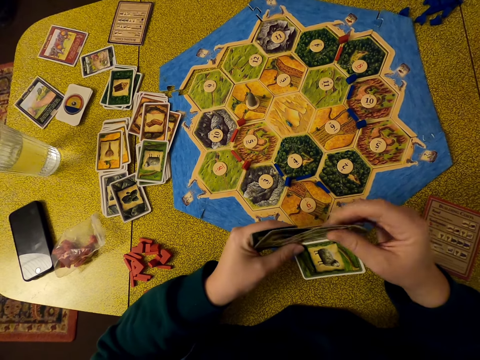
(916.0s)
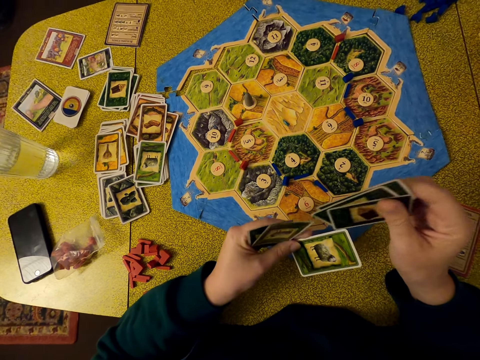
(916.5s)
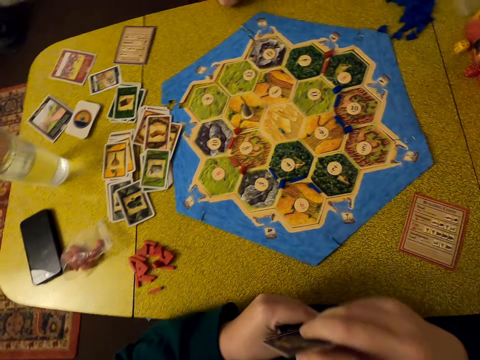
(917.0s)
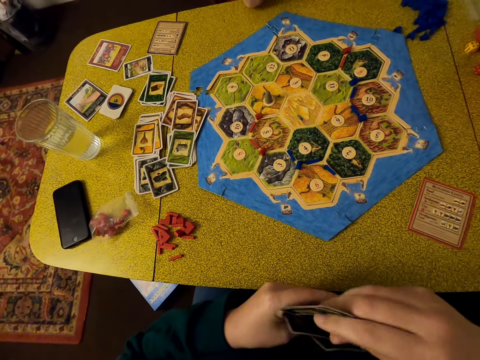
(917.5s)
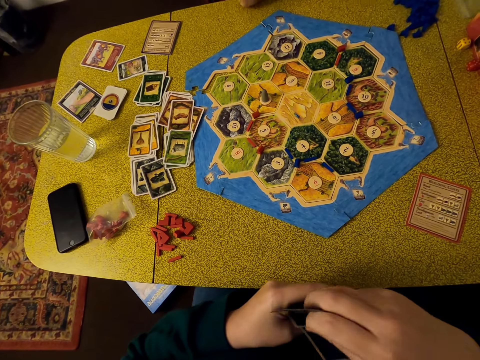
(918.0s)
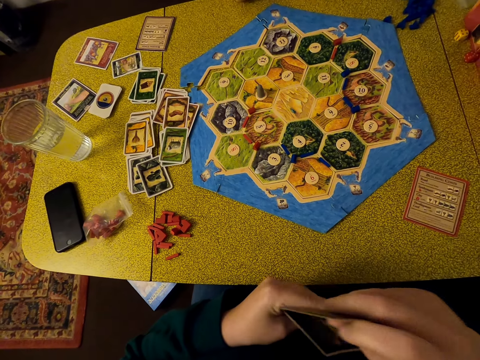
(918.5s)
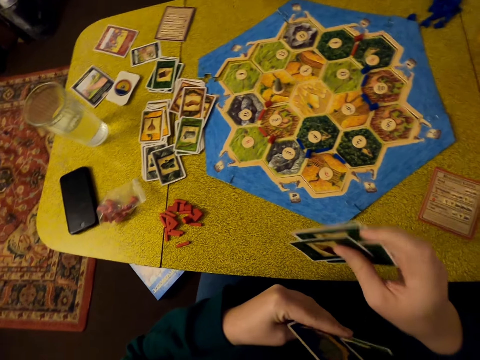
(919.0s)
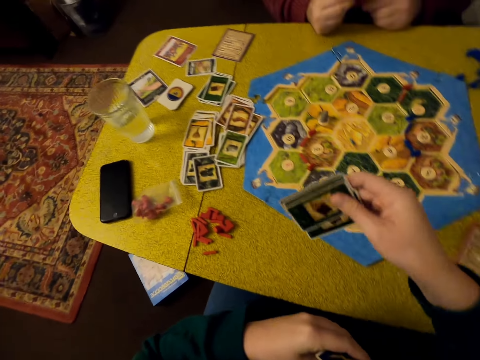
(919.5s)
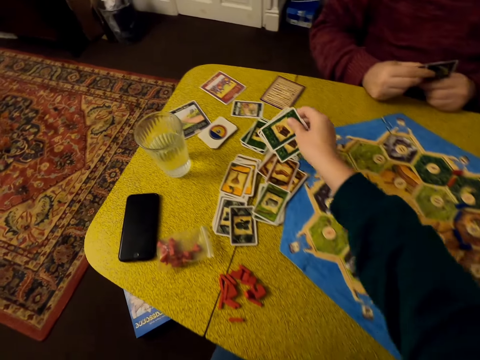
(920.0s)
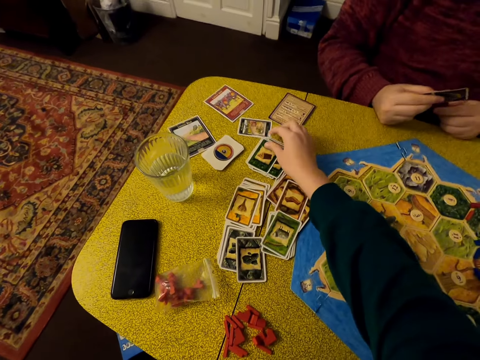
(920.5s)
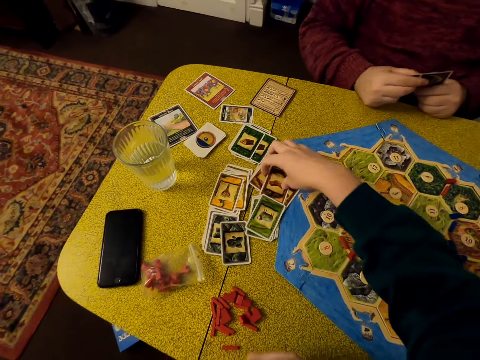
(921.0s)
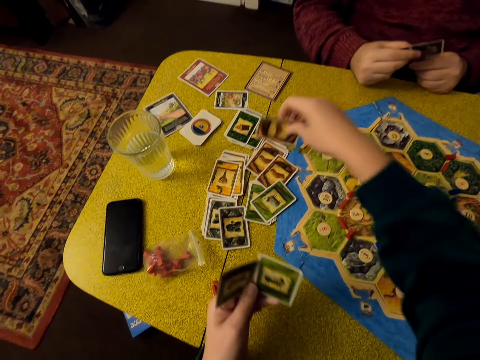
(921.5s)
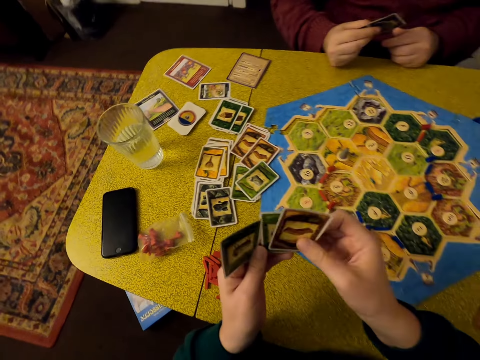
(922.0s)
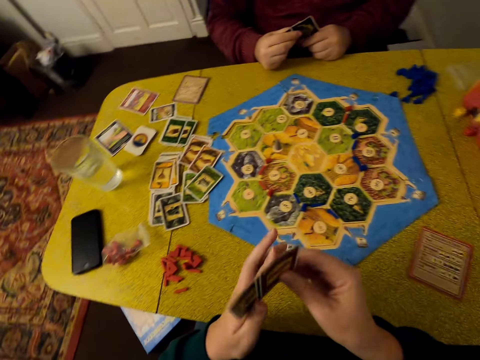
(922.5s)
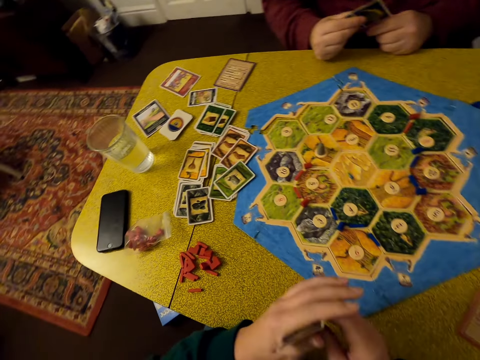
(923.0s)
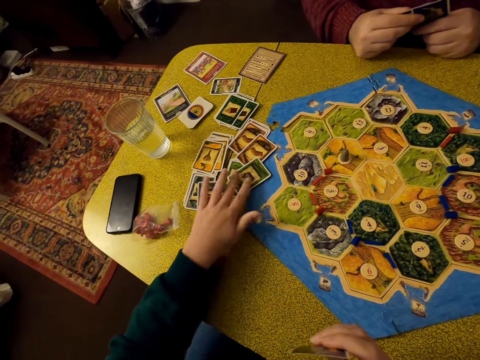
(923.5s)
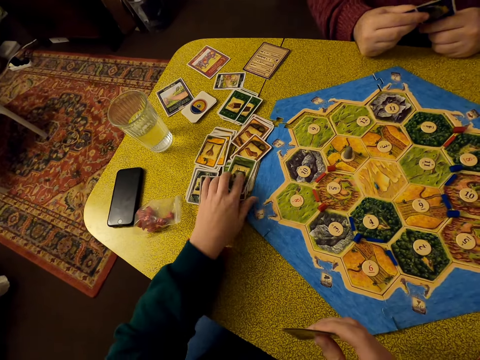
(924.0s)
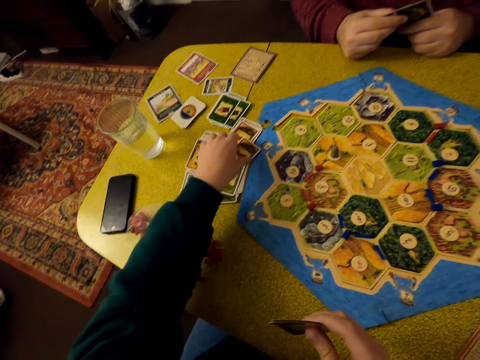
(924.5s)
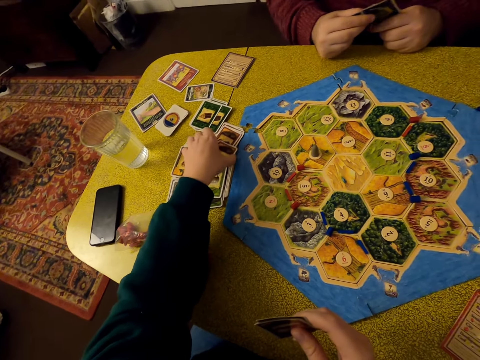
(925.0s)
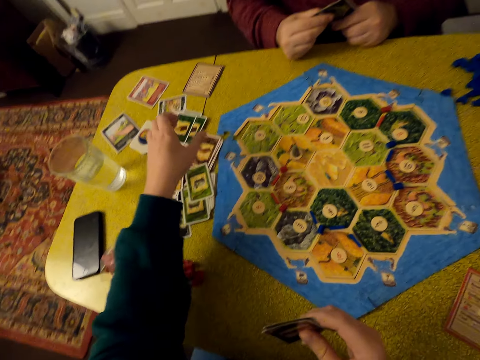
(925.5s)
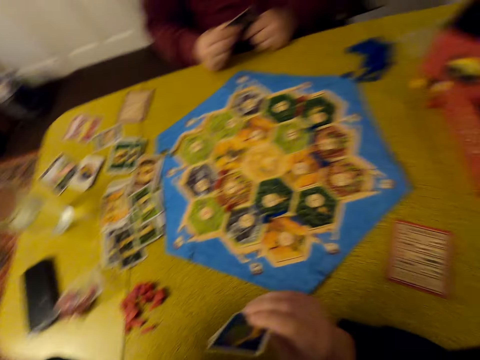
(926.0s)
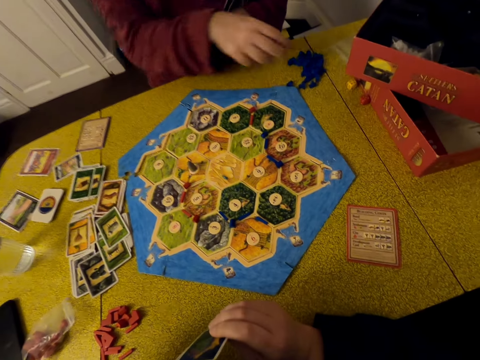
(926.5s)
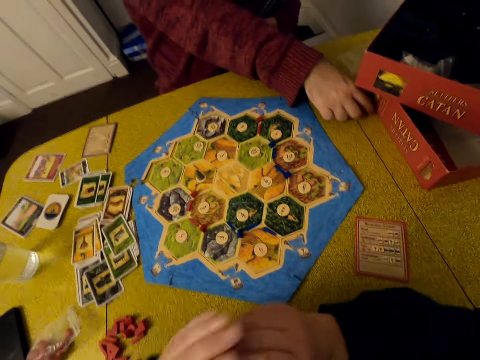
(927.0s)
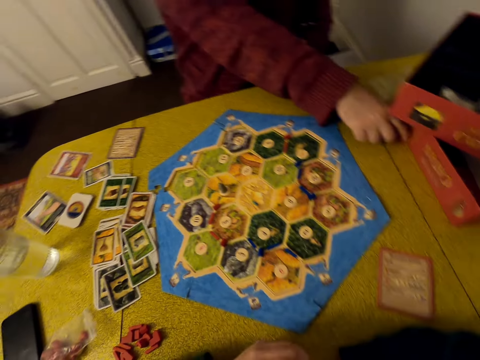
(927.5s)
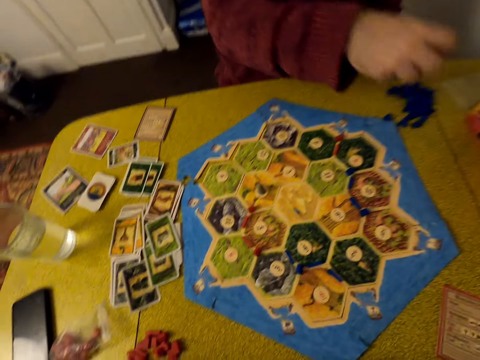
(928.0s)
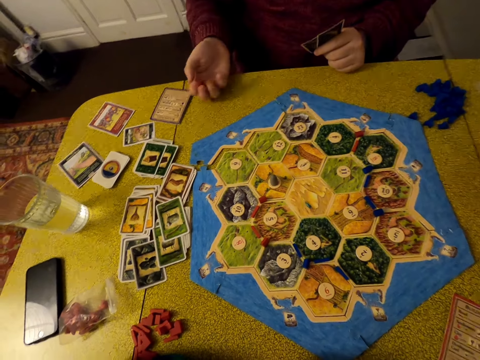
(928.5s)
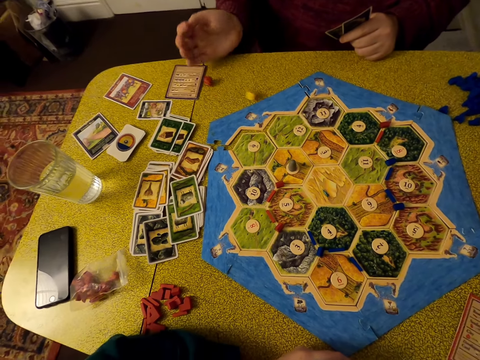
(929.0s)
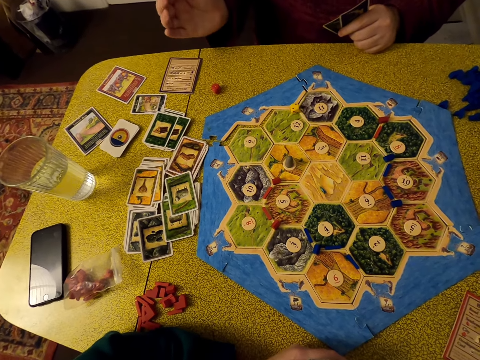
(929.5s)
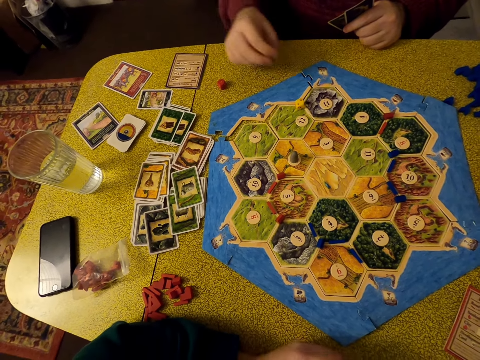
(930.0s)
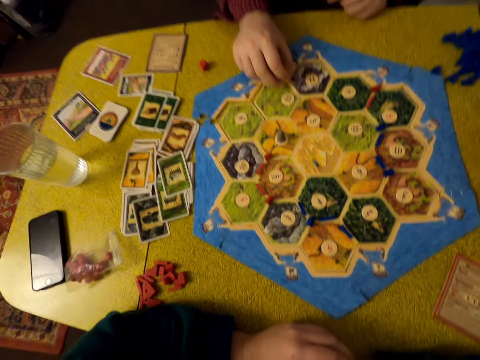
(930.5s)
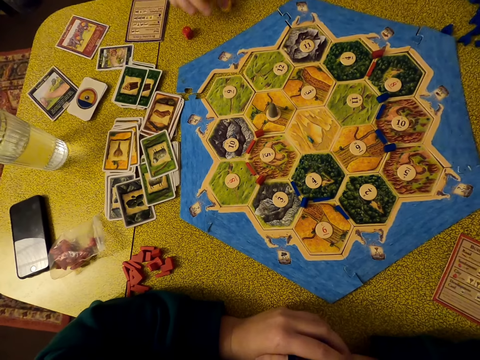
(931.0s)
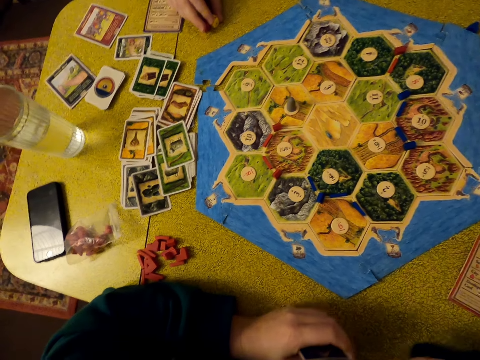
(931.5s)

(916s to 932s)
The camera wearer looks around. A man moves cards. The camera wearer puts cards on the table. They pick a card on the table. They hold the cards. They arrange the cards. They move the cards on the table. They look around. The man picks dice on the table. He puts the dice on the table. He moves the dice on the table.

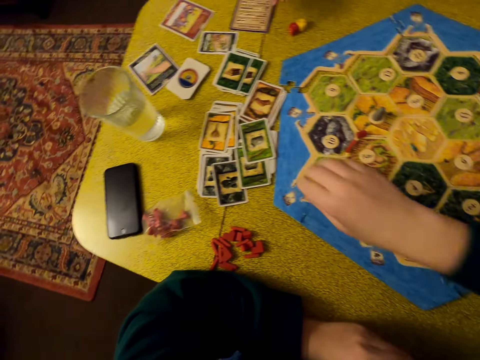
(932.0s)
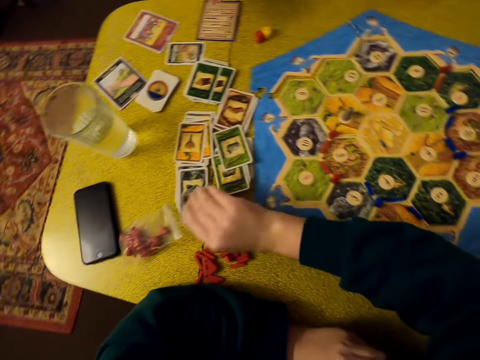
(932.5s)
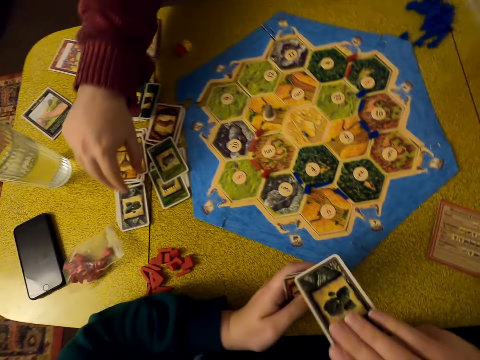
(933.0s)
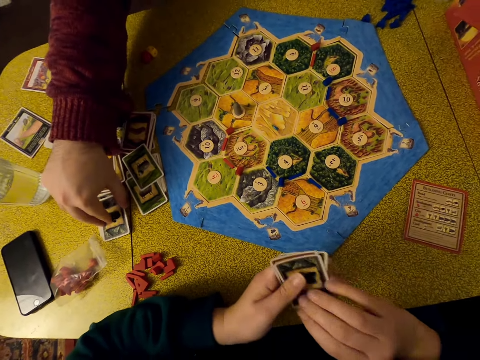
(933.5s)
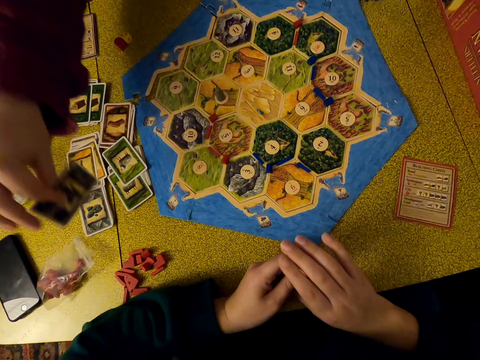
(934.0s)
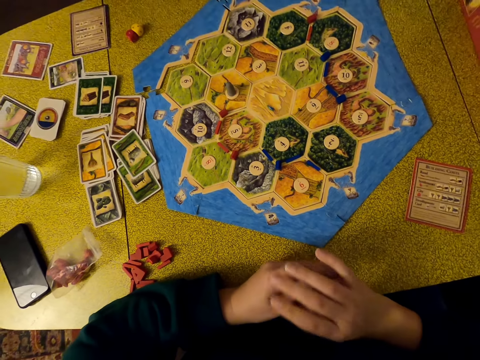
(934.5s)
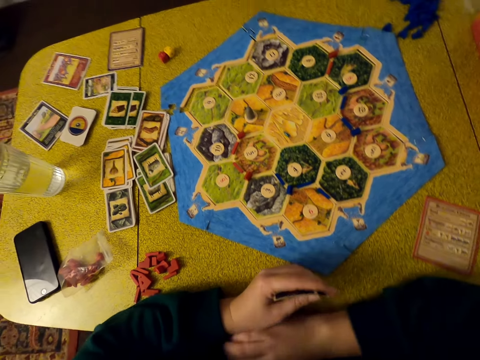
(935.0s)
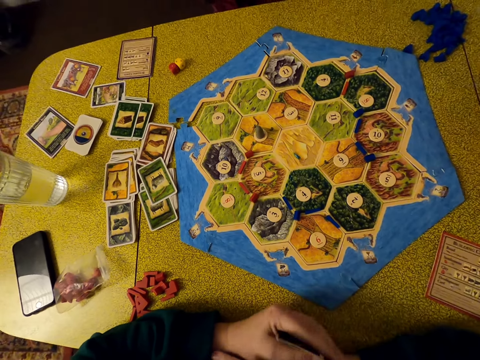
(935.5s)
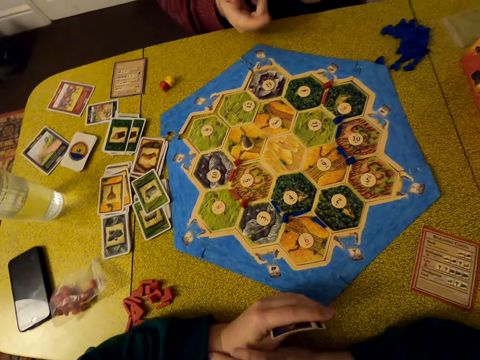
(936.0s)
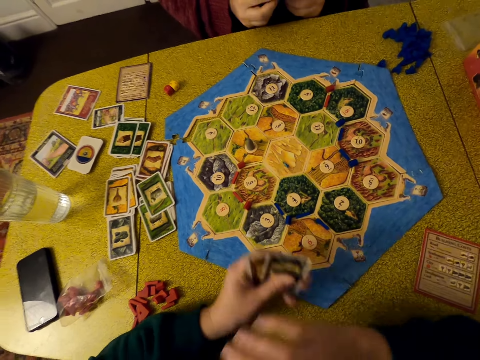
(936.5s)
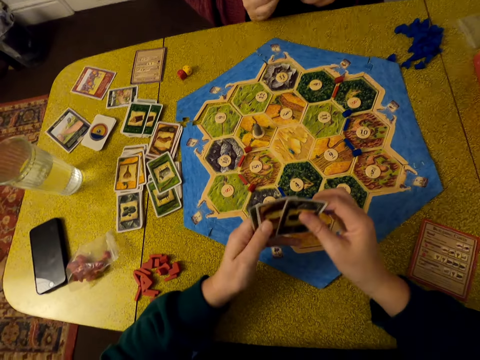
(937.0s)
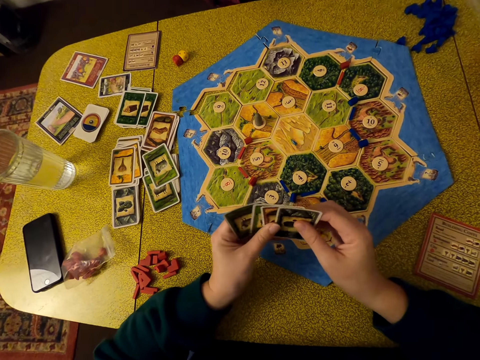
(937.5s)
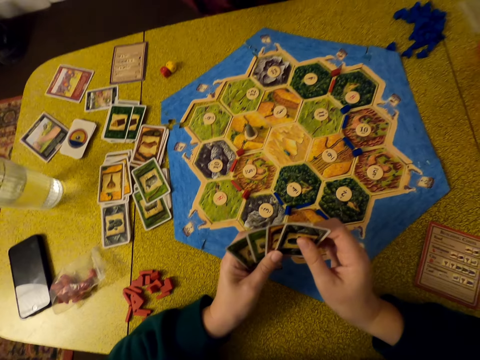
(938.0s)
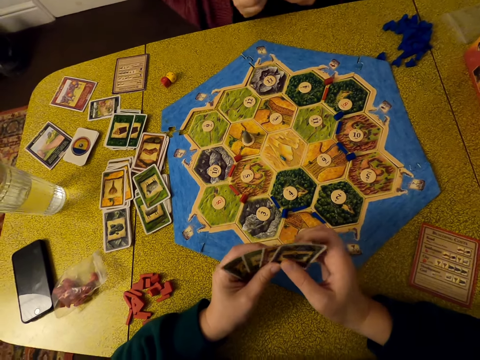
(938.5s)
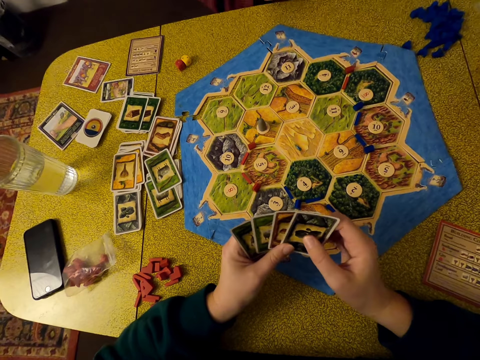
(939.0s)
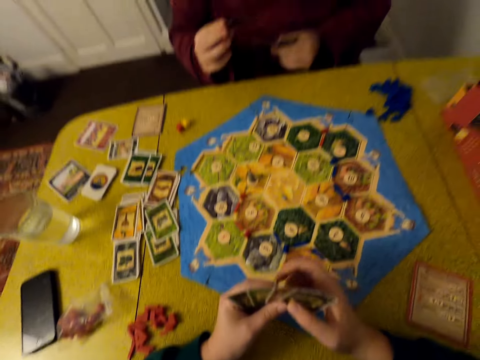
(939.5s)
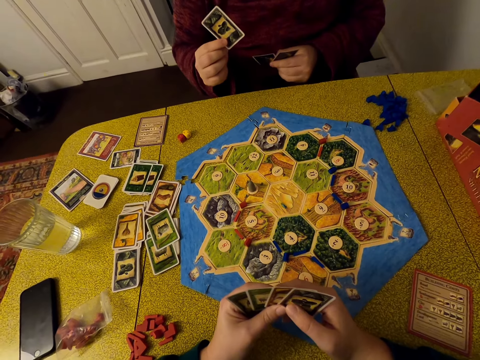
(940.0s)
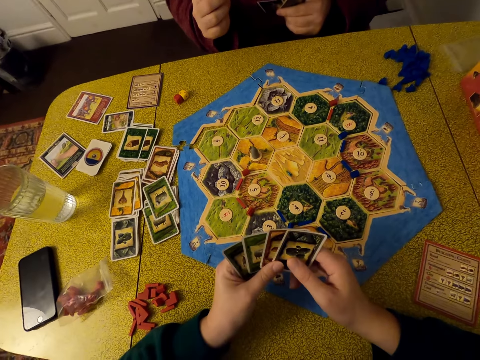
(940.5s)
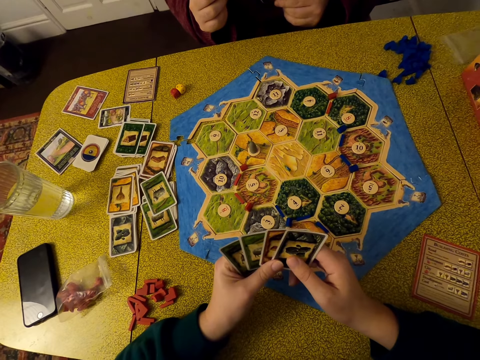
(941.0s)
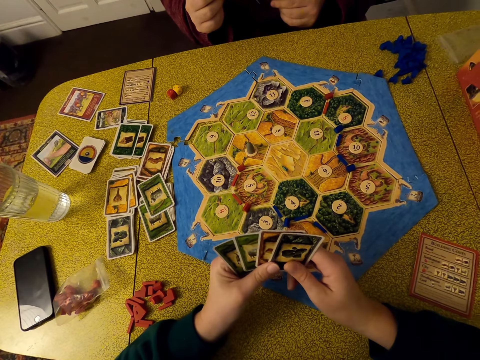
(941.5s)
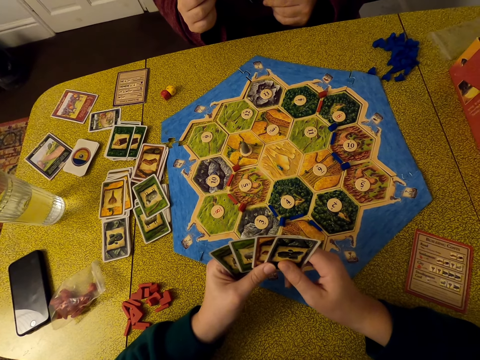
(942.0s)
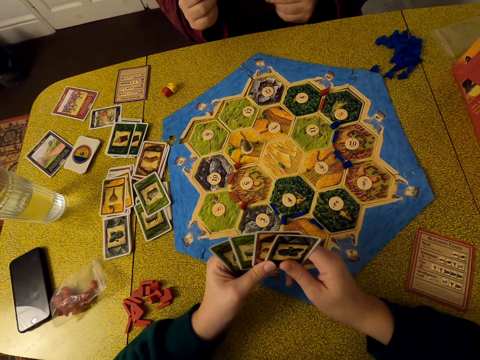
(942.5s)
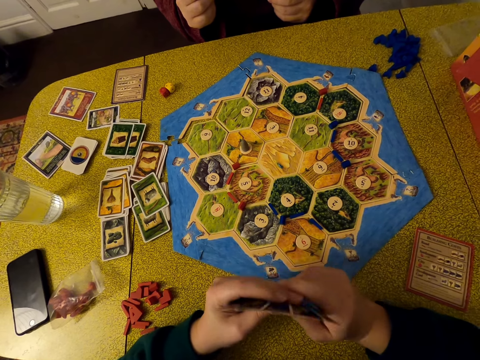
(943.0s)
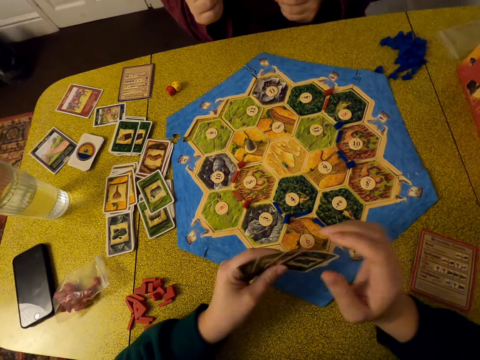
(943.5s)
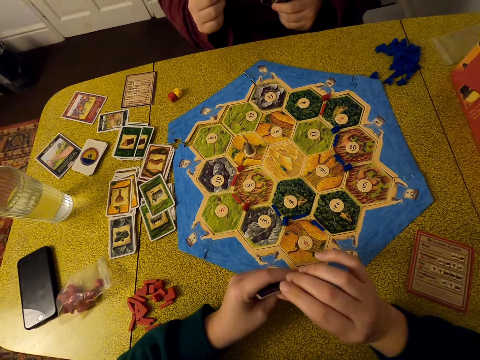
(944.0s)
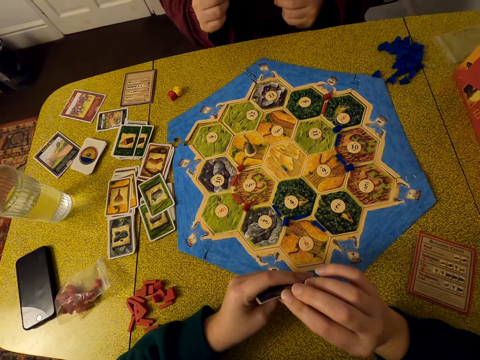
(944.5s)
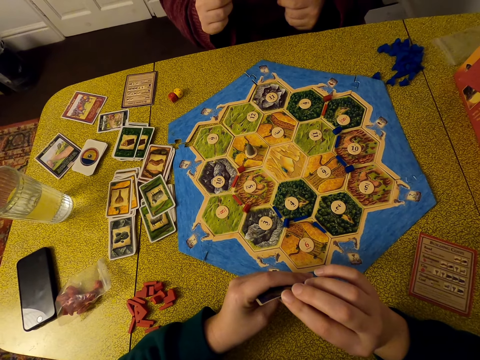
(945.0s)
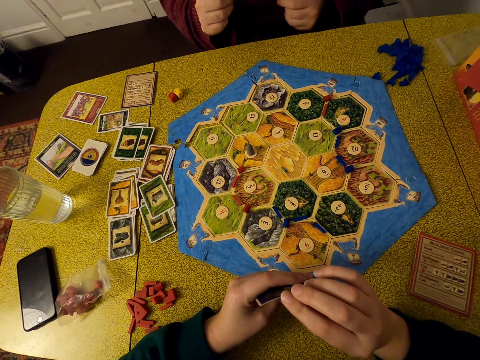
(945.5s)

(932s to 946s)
The camera wearer picks a card on the table. They hold cards. A man picks a card on the table. The camera wearer looks around. The man arranges cards. The camera wearer arranges cards and selects cards. The man holds cards. The camera wearer looks around and holds cards.
